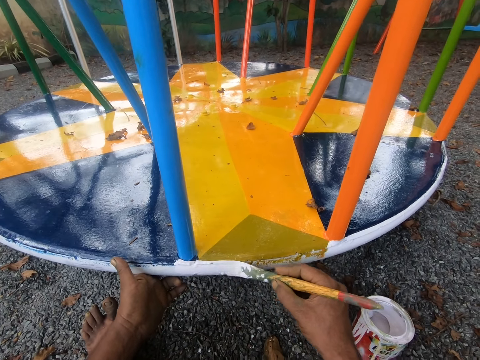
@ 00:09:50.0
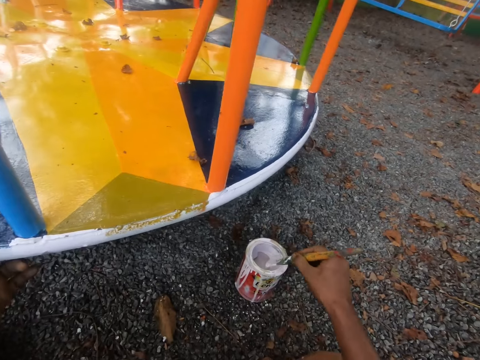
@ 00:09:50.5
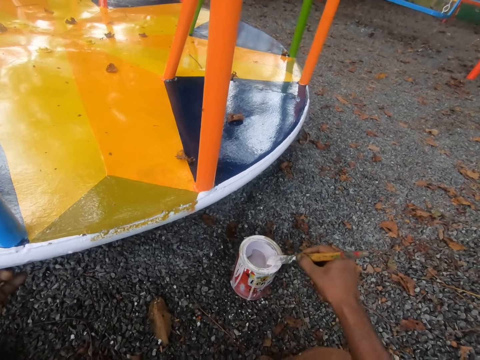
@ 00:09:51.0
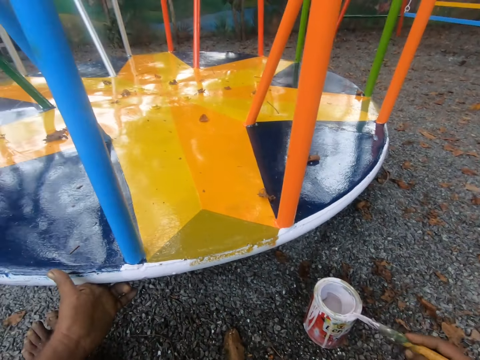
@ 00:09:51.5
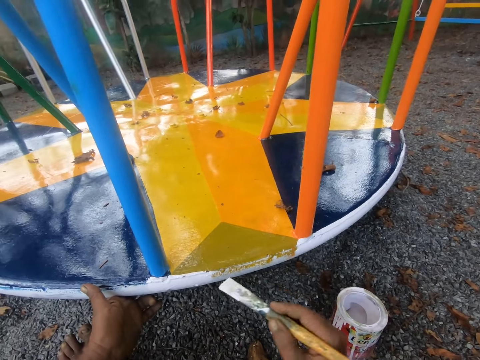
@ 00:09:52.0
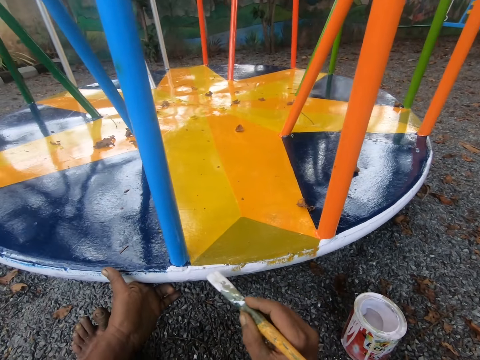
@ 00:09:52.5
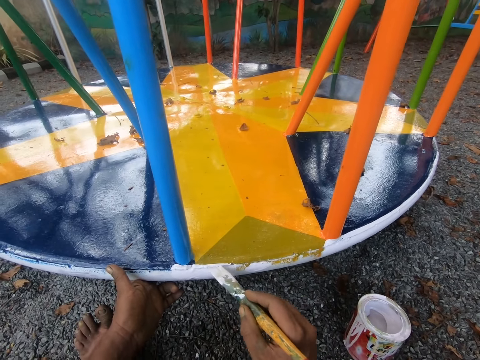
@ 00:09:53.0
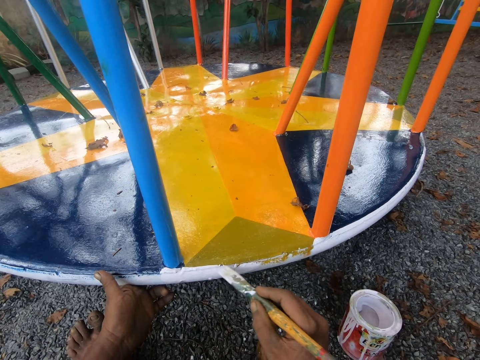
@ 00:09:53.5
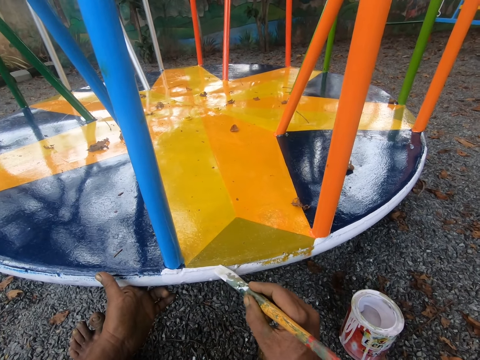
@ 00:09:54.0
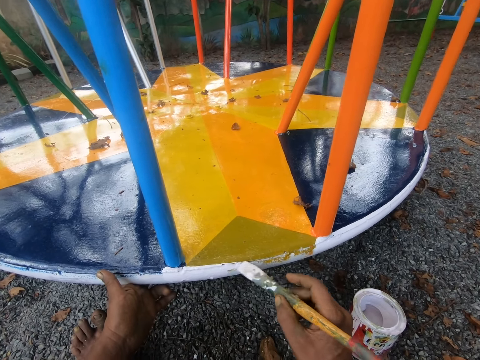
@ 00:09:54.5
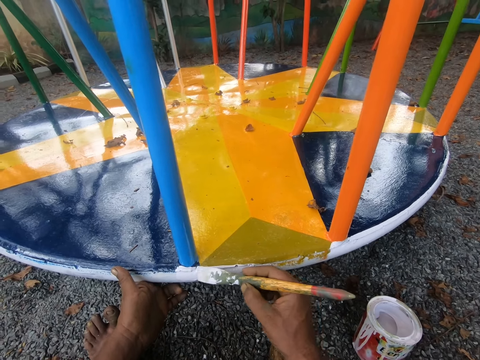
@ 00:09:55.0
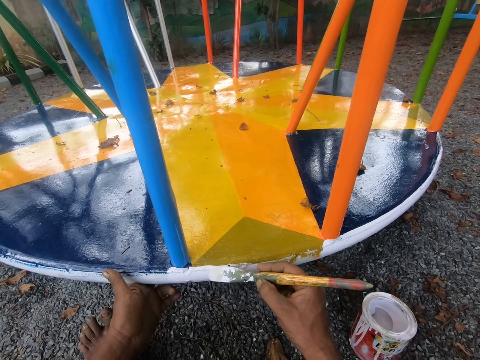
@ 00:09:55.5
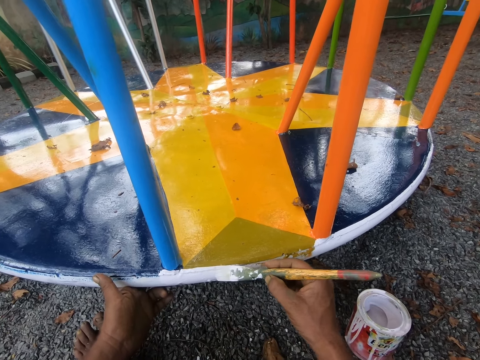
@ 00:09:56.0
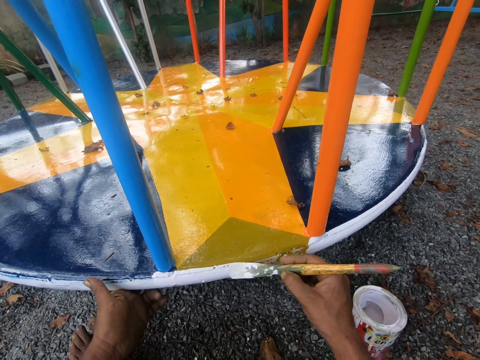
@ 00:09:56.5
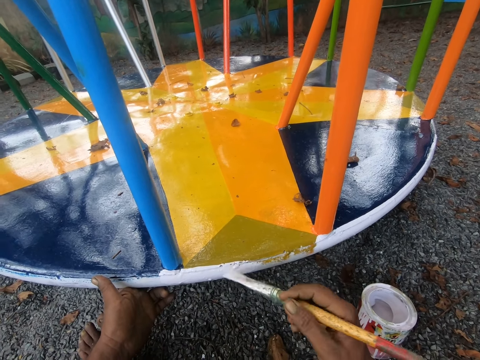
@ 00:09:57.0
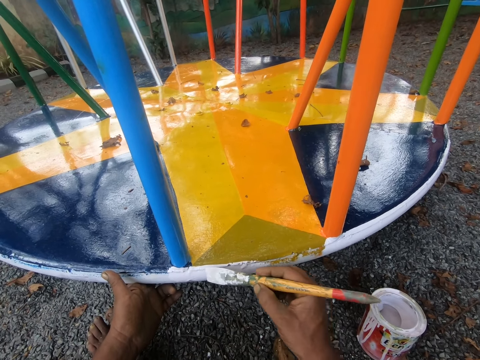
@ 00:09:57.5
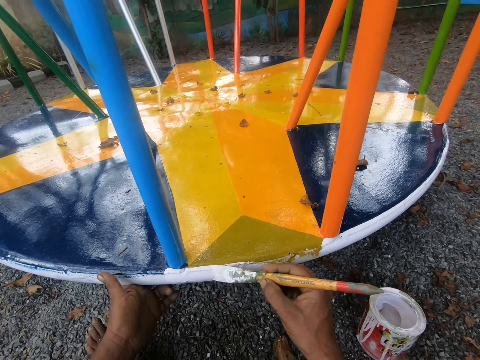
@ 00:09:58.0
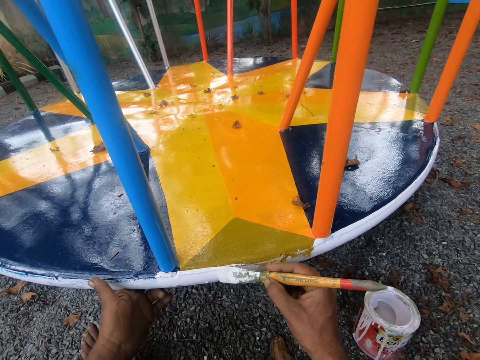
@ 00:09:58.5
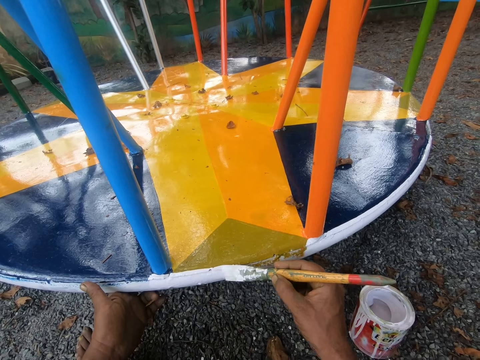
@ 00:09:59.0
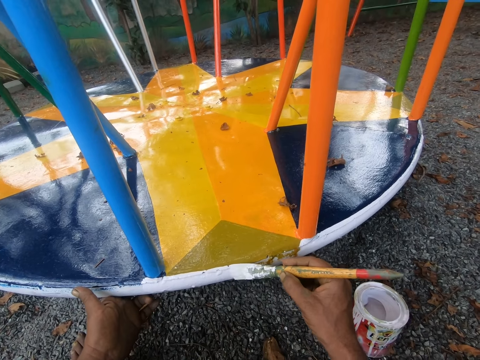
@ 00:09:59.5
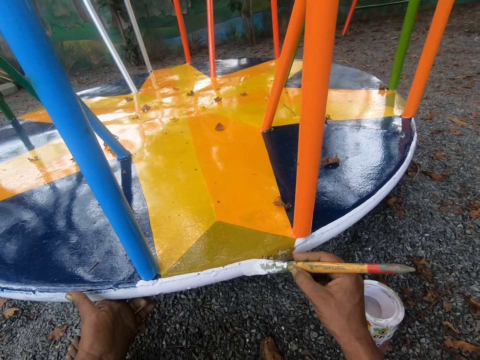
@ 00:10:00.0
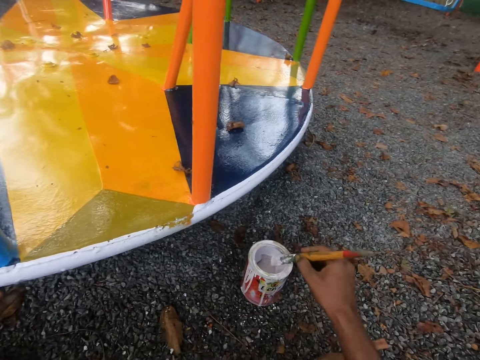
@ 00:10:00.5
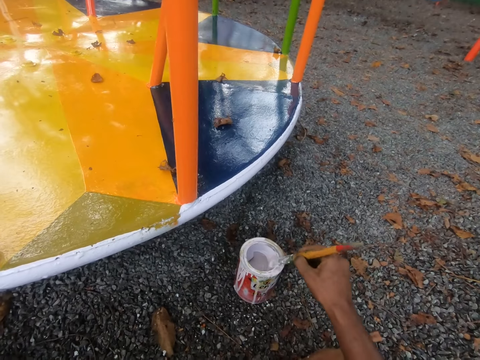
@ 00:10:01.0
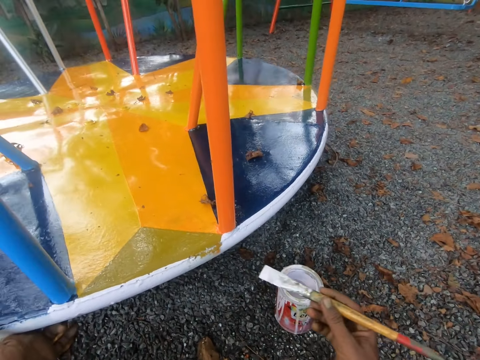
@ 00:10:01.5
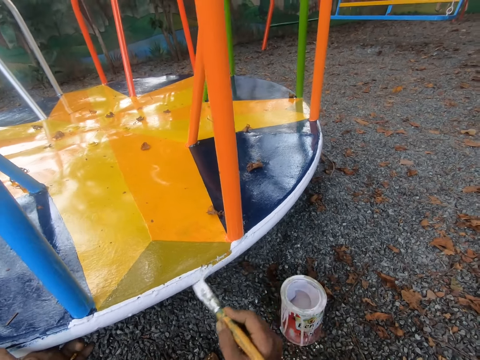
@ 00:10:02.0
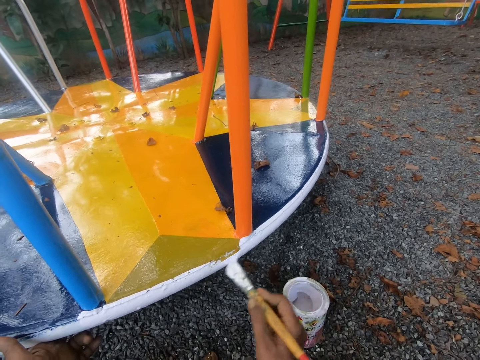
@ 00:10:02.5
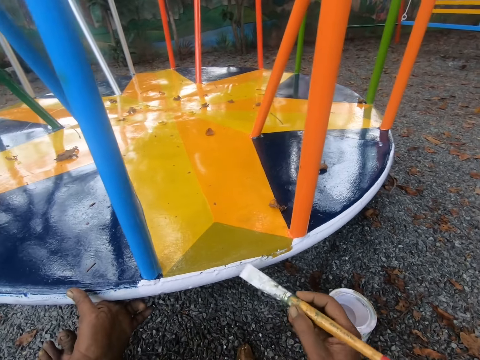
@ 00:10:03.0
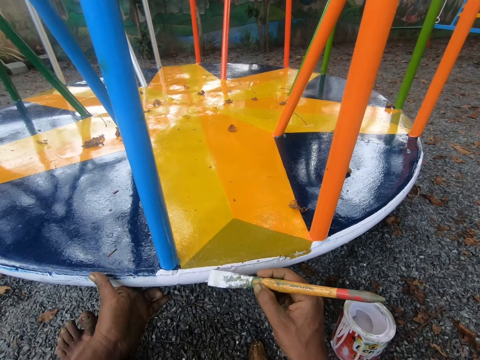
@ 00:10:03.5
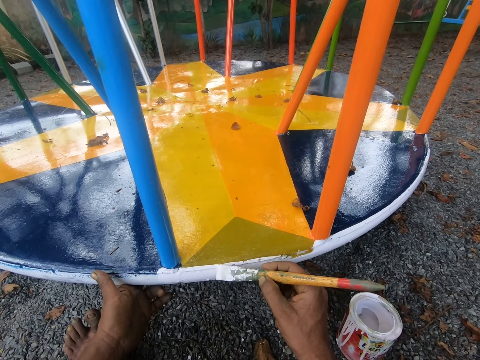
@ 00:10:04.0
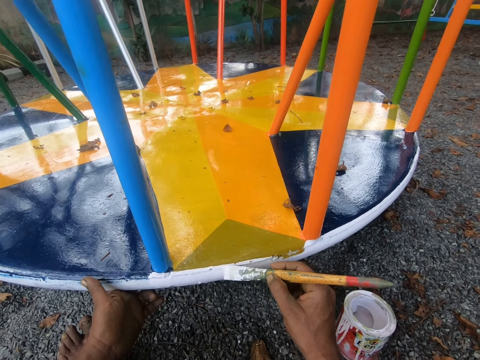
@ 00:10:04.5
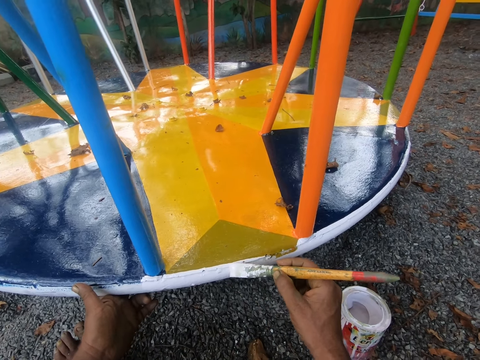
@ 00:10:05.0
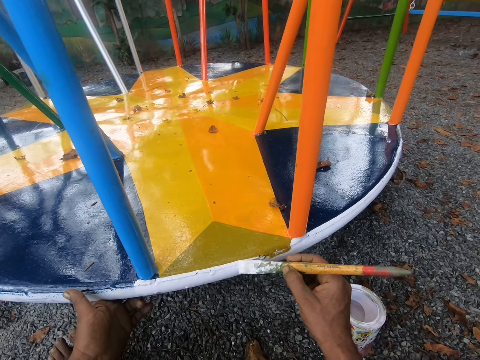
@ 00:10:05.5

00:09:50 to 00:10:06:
The camera wearer dips the paint brush in his right hand into the paint container or paint can on the ground. He rubs the paint brush on the paint can. He paints the swing with the paint brush in his right hand. He dips the paint brush in his right hand into the paint container on the ground. He rubs the paint brush on the paint can. He paints the swing with the paint brush in his right hand.

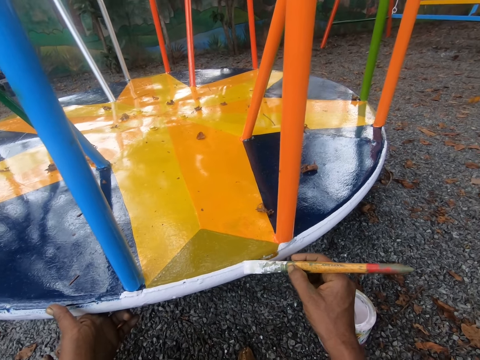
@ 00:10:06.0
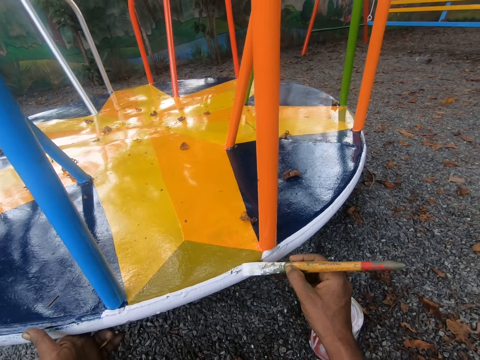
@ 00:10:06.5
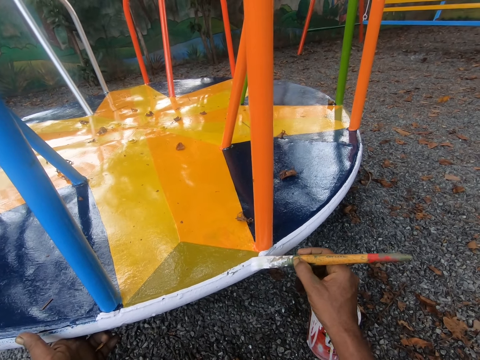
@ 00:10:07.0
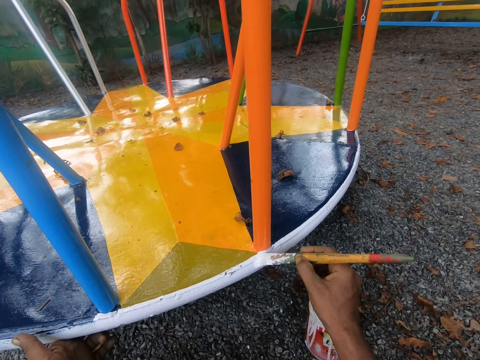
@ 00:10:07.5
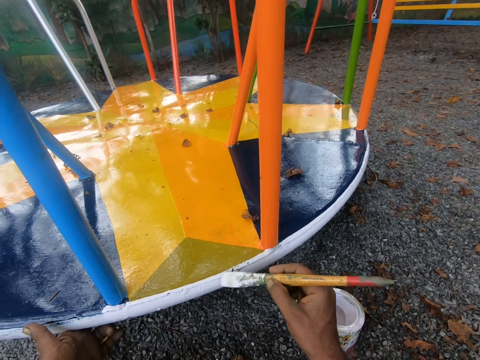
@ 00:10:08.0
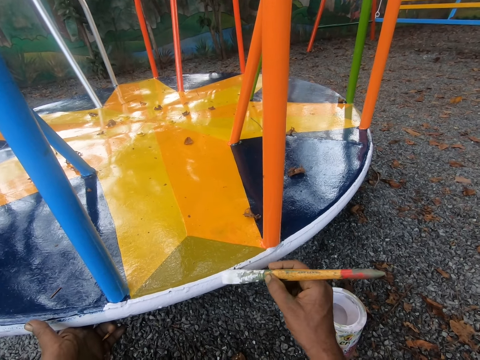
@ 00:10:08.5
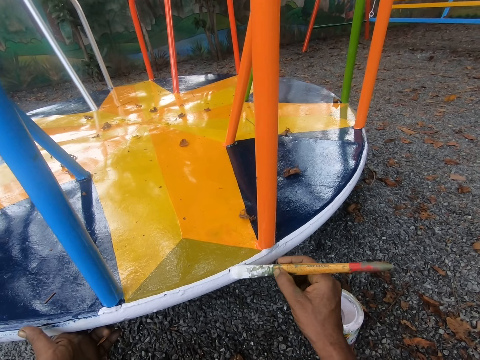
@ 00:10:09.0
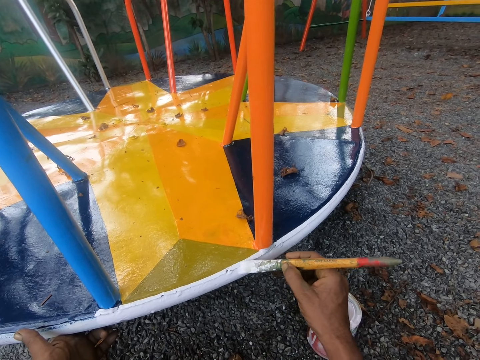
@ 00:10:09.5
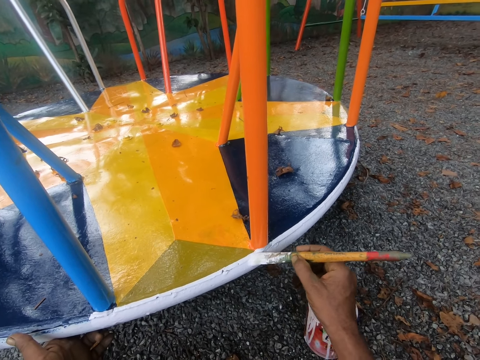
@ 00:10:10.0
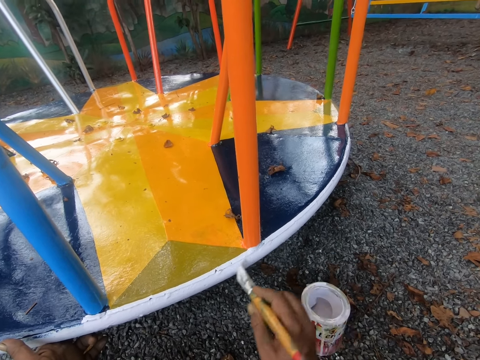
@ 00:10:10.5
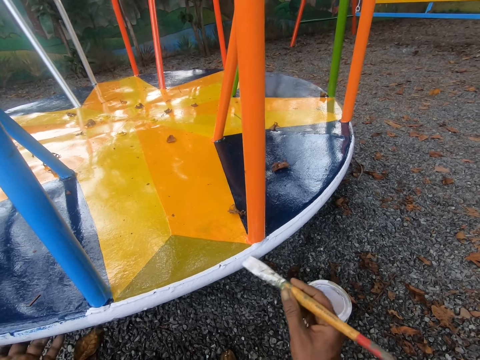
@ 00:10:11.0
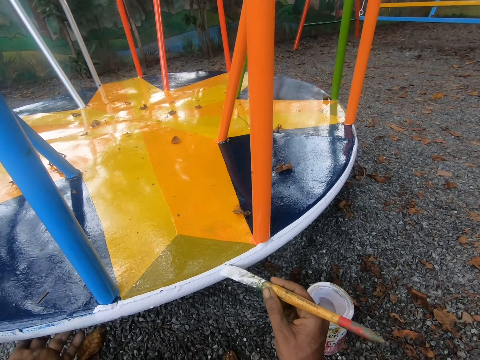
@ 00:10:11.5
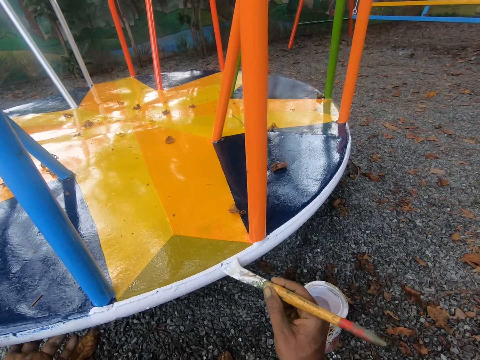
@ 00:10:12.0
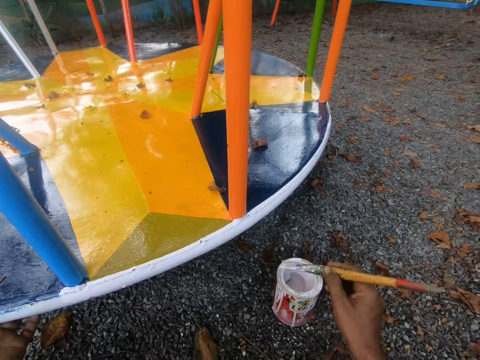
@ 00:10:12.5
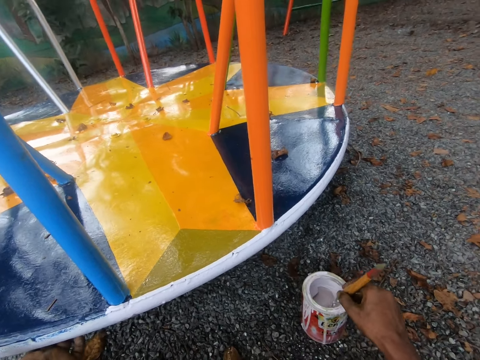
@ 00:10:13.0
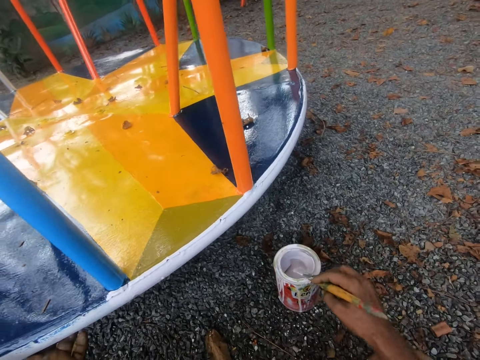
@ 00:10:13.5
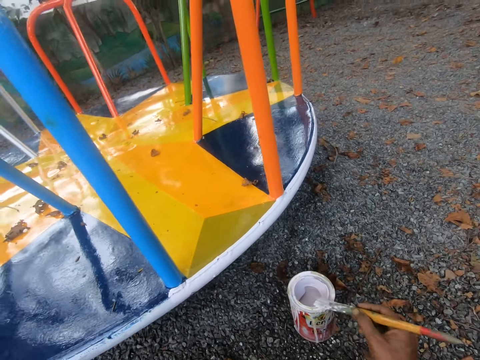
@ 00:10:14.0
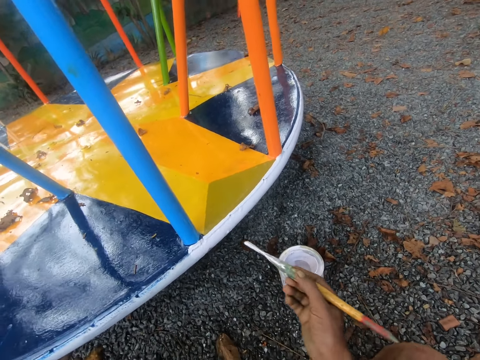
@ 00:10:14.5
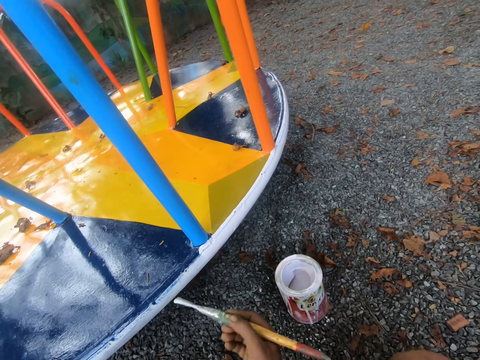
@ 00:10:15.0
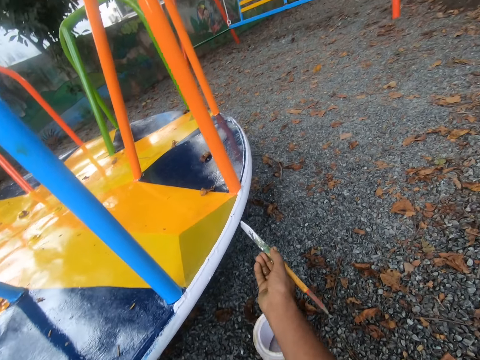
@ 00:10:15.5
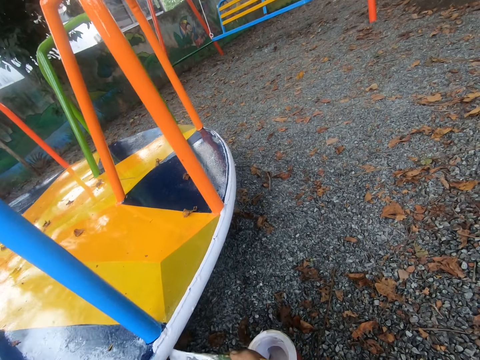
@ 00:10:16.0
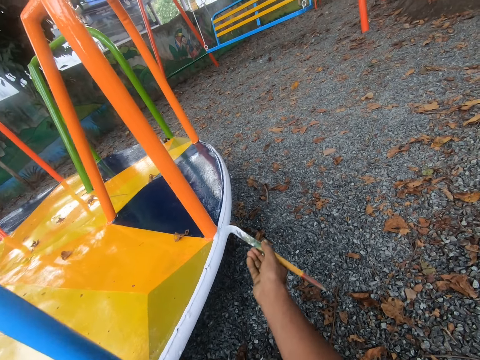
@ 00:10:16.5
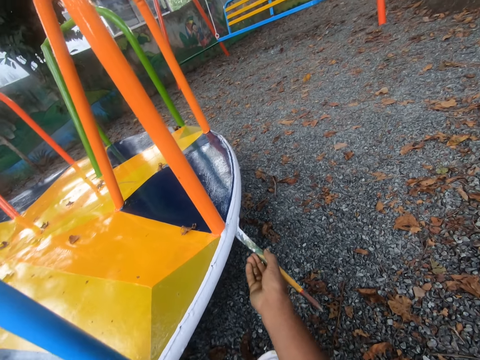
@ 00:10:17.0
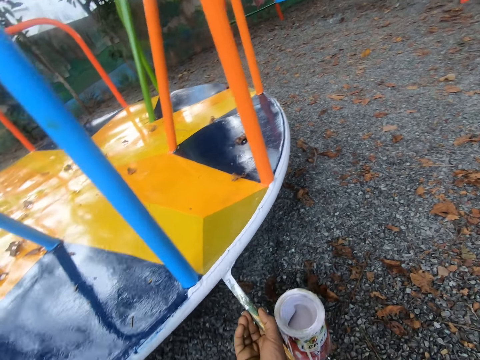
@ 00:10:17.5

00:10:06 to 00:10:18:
The camera wearer dips the paint brush in his right hand into the paint container on the ground. He wipes the paint brush in his right hand on the rim of the paint container. He adjusts the merry-go-round or swing. He paints the swing with the paint brush in his right hand.
